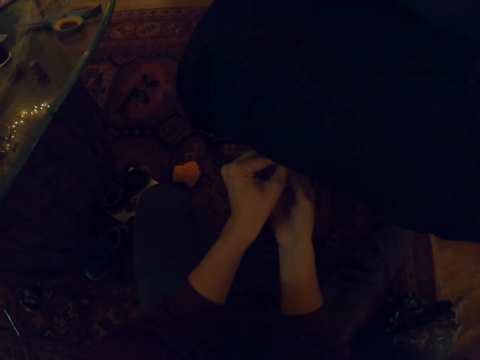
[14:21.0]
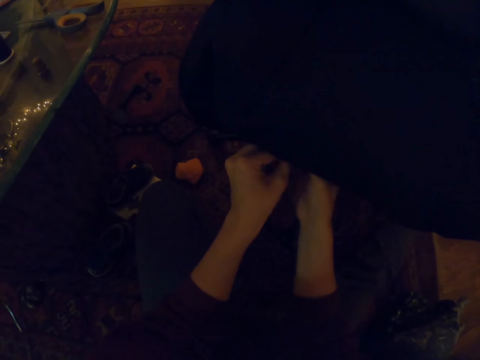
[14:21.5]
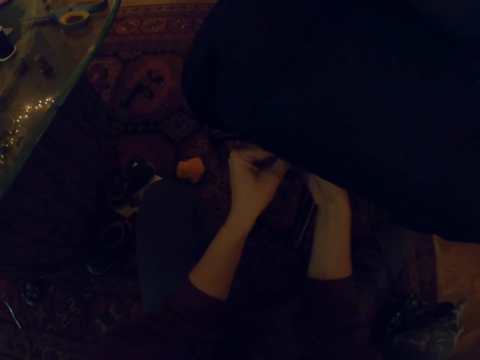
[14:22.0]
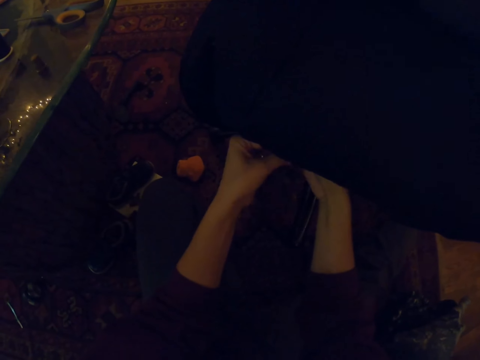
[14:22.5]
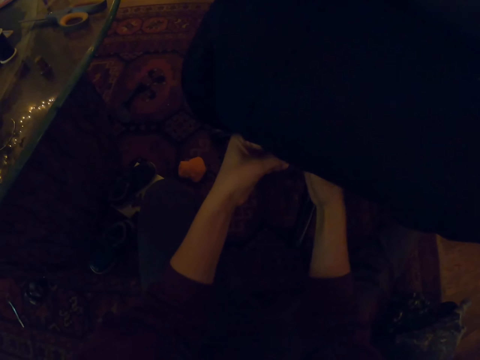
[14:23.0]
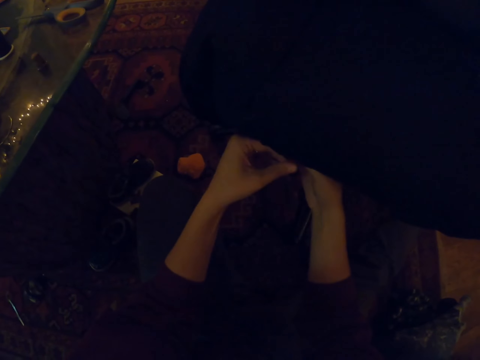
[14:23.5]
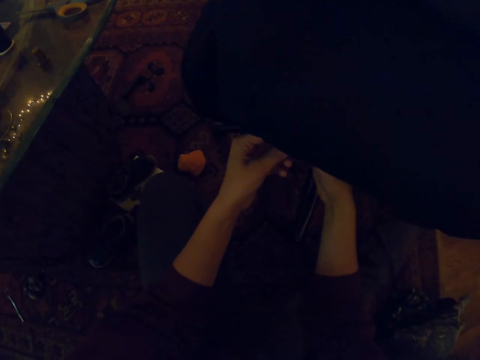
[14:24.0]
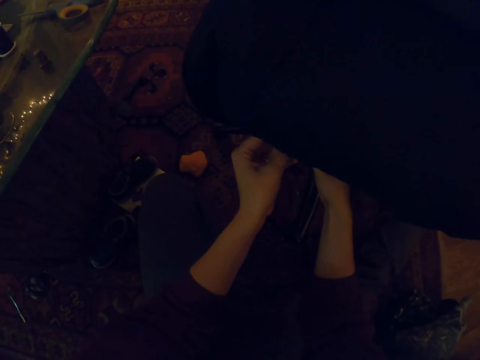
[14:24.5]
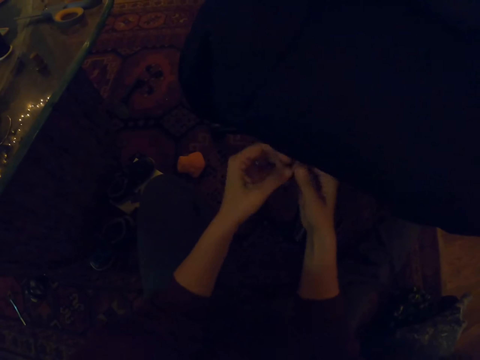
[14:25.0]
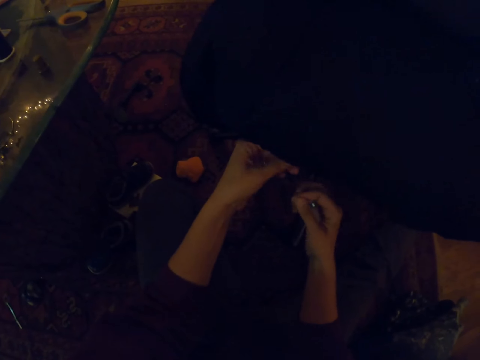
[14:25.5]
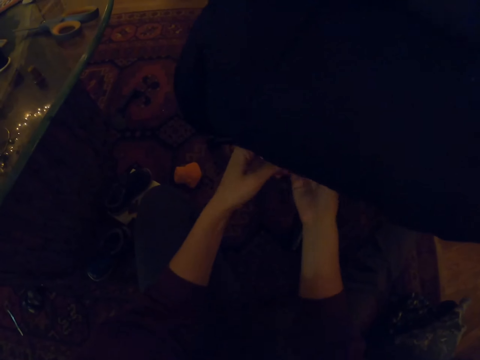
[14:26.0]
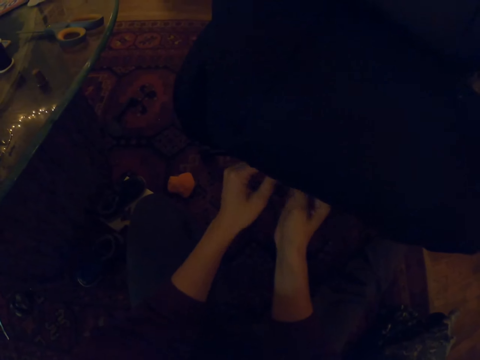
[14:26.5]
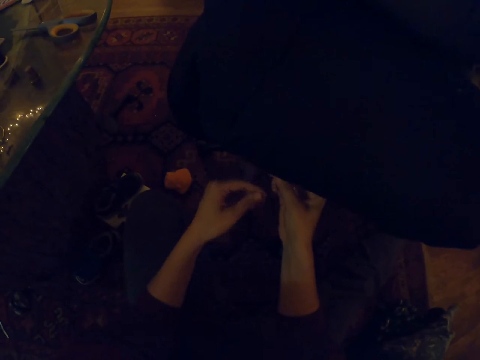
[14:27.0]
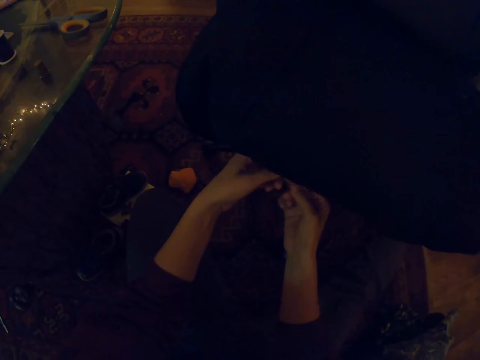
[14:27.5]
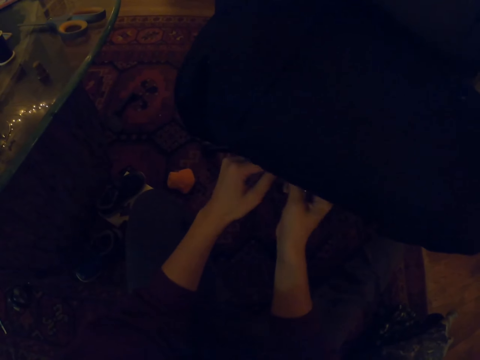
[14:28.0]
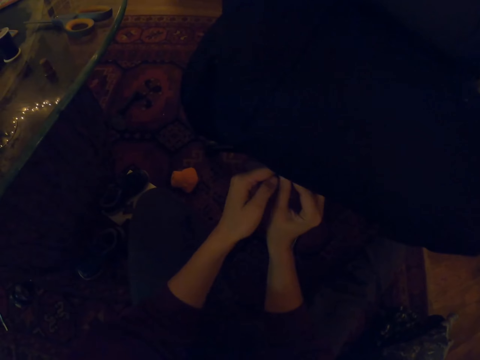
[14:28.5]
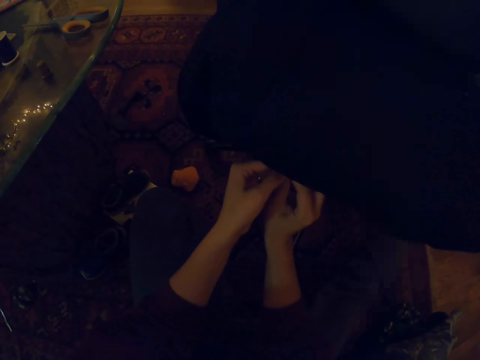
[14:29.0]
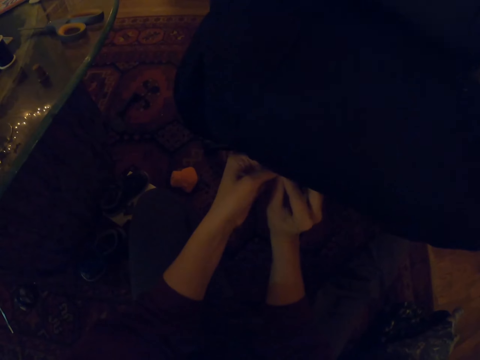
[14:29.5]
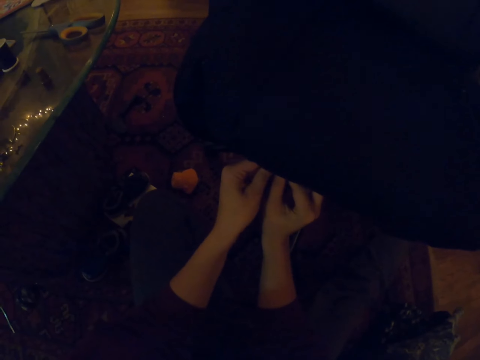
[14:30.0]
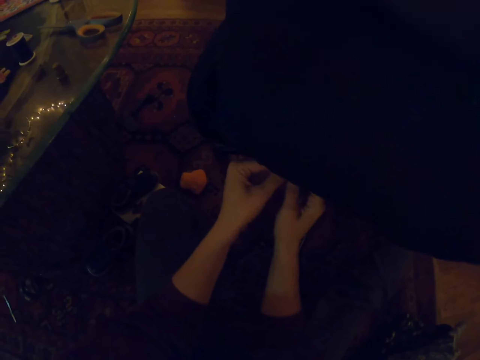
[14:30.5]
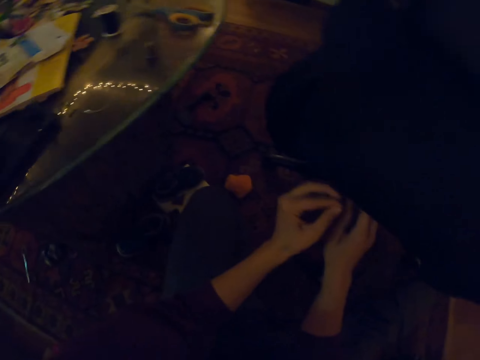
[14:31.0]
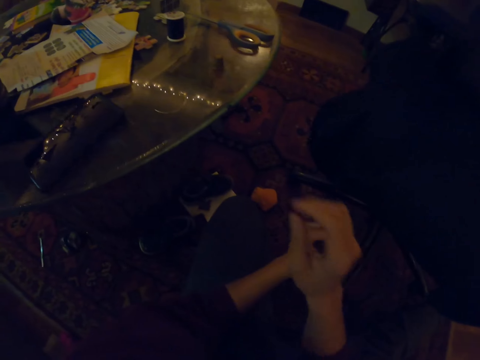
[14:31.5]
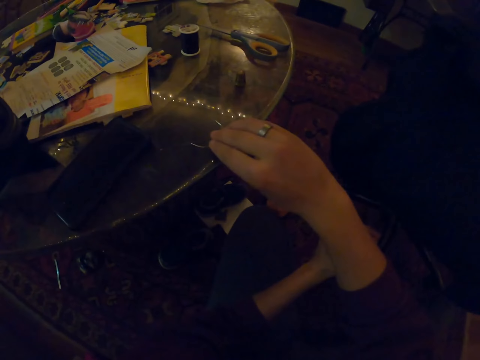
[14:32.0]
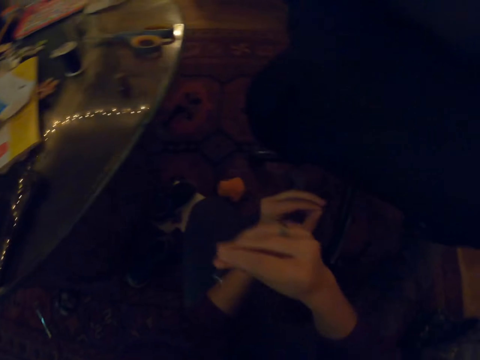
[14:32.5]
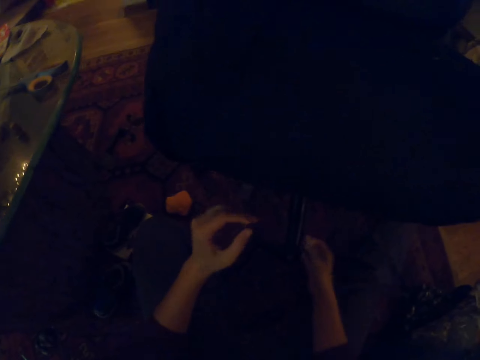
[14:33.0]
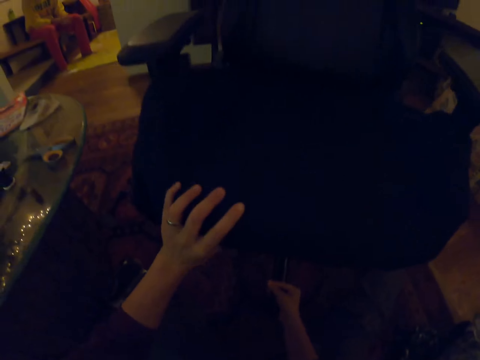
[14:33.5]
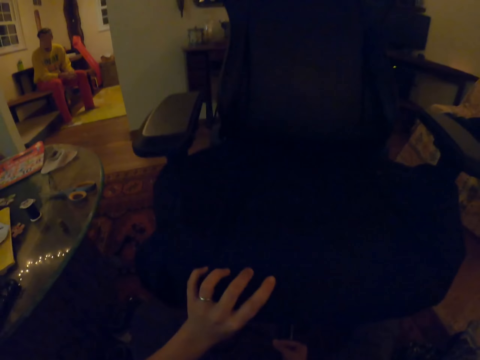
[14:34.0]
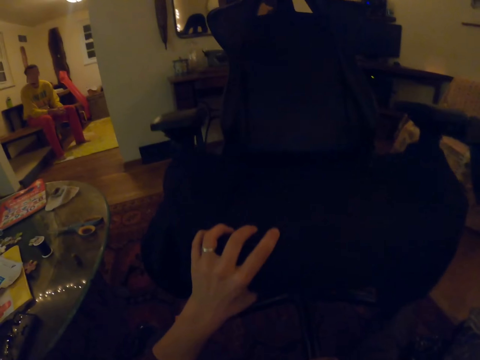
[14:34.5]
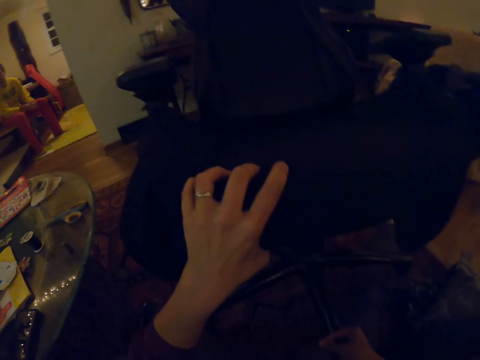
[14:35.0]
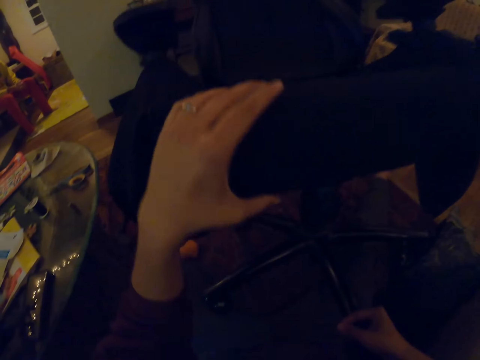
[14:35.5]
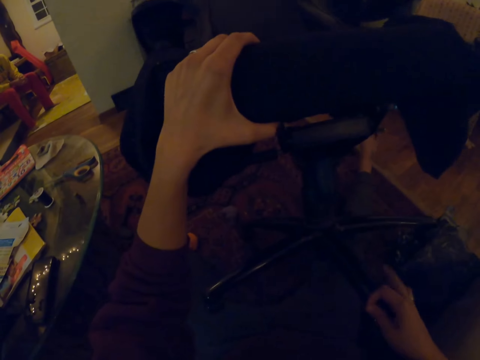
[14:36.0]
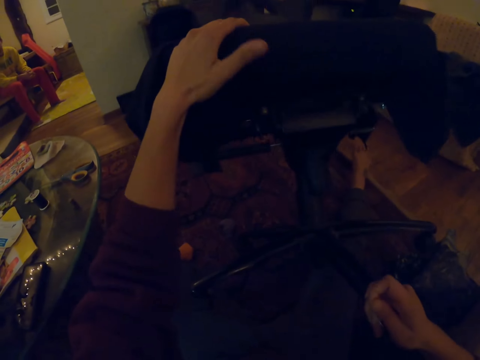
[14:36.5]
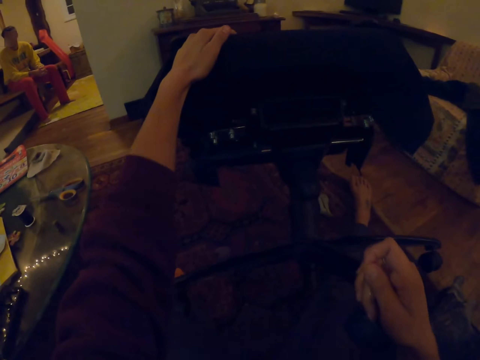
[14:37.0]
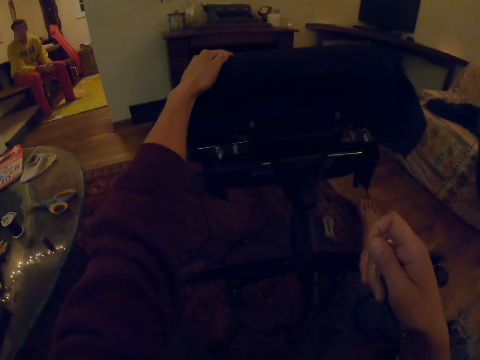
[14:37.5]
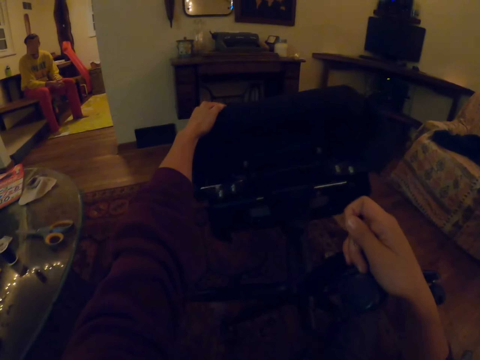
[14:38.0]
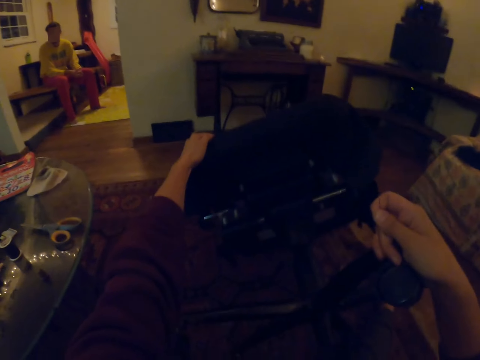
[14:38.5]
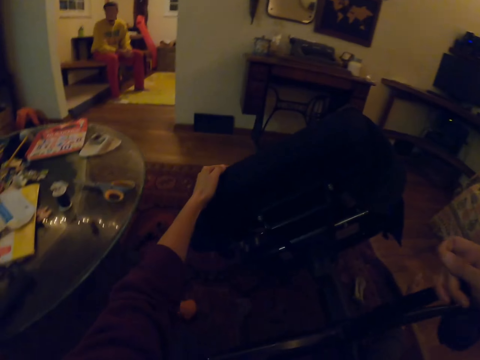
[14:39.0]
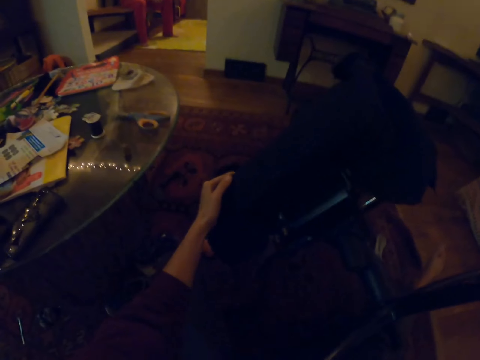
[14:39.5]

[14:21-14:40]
The camera wearer ties a knot on the thread. They pick up the needle. A man looks around. The camera wearer adjusts the seat. They lay the chair down and push the seat down.

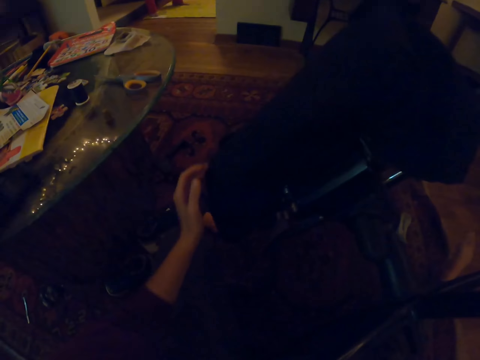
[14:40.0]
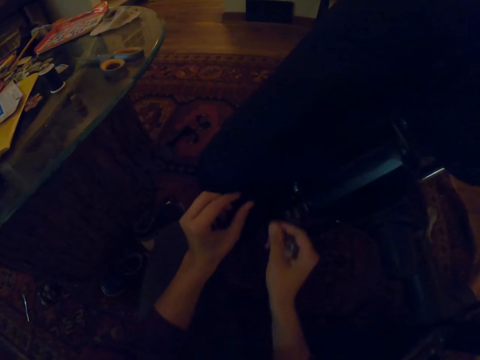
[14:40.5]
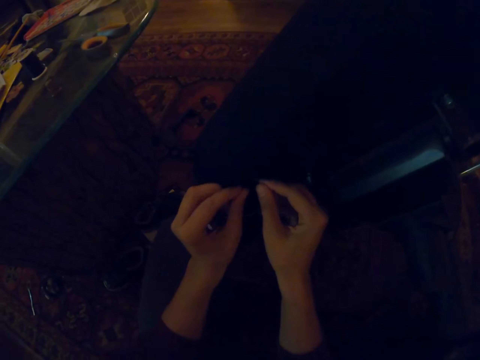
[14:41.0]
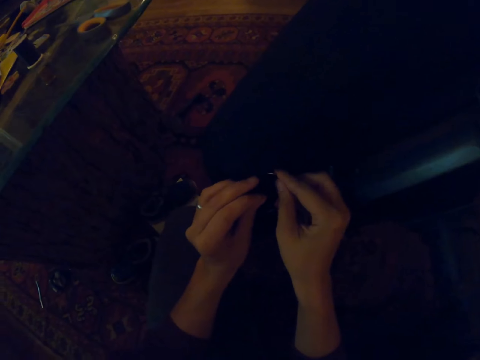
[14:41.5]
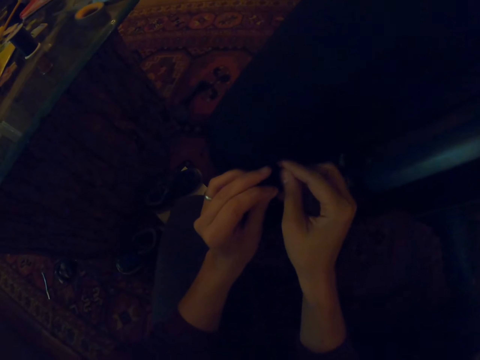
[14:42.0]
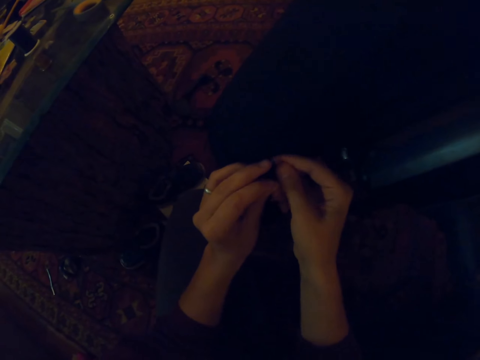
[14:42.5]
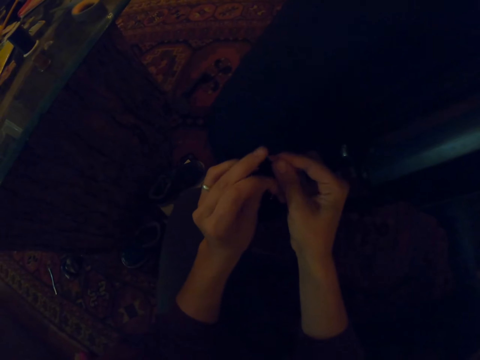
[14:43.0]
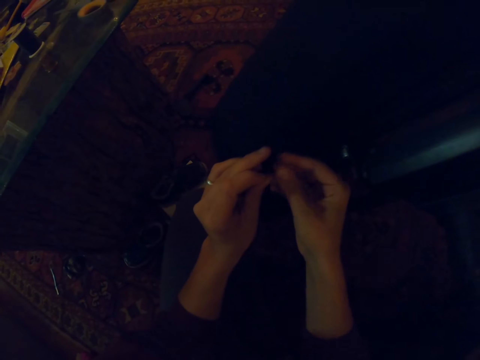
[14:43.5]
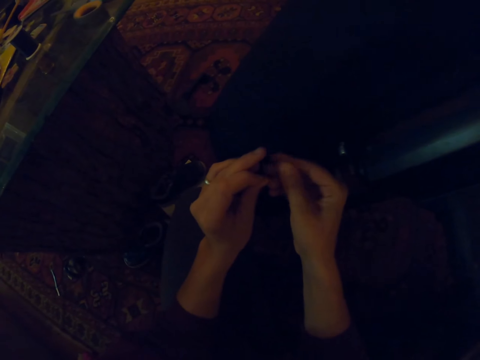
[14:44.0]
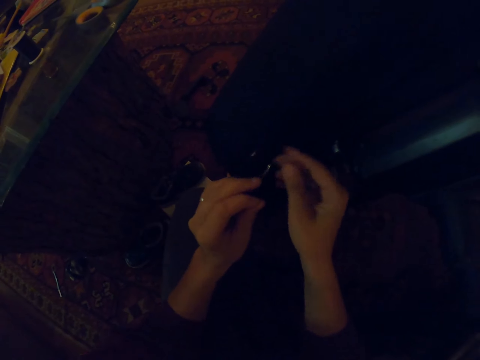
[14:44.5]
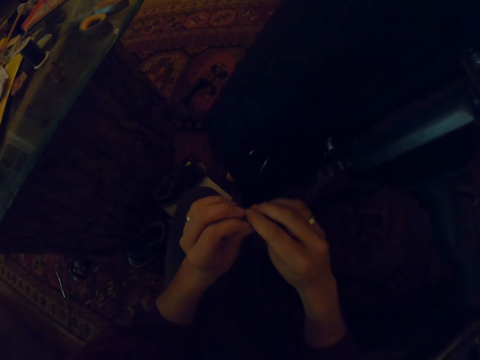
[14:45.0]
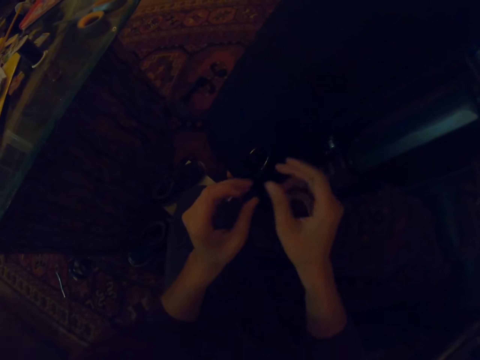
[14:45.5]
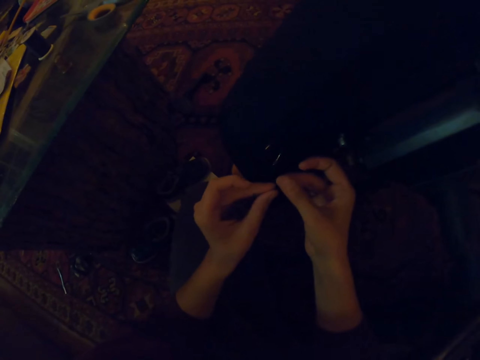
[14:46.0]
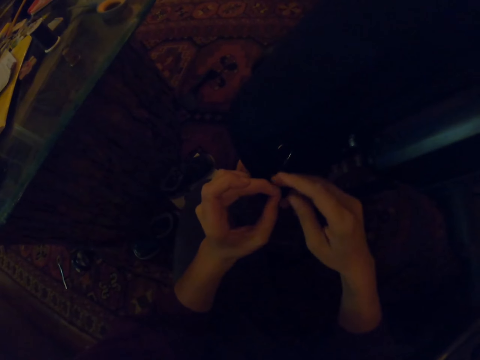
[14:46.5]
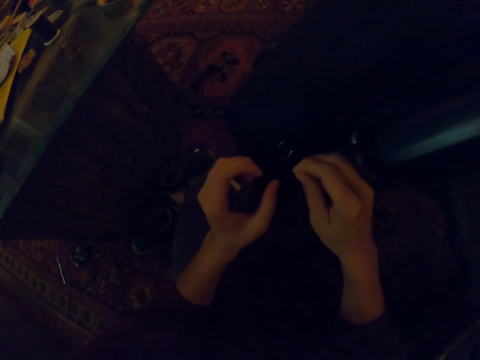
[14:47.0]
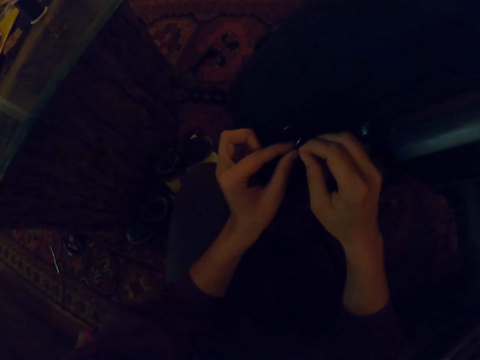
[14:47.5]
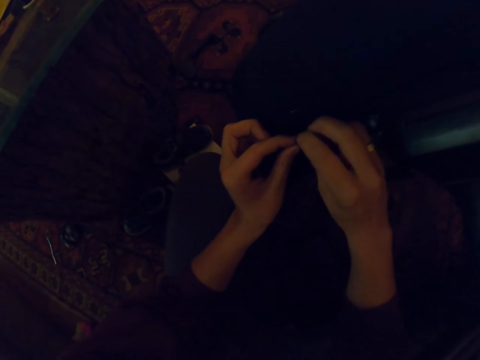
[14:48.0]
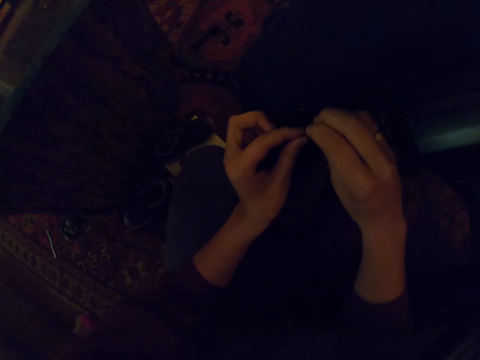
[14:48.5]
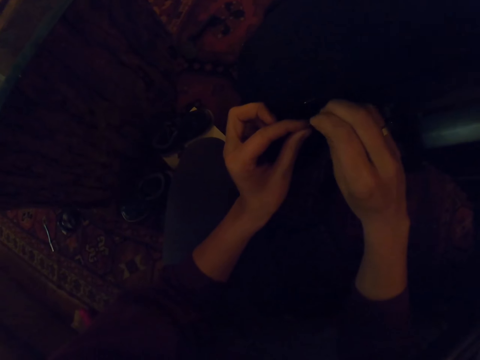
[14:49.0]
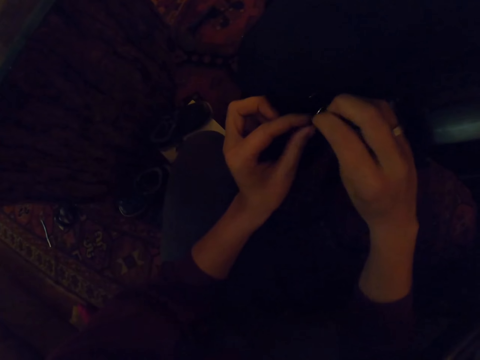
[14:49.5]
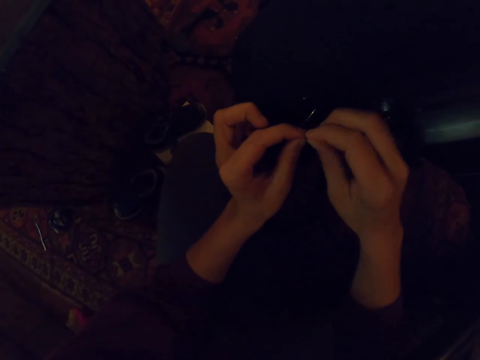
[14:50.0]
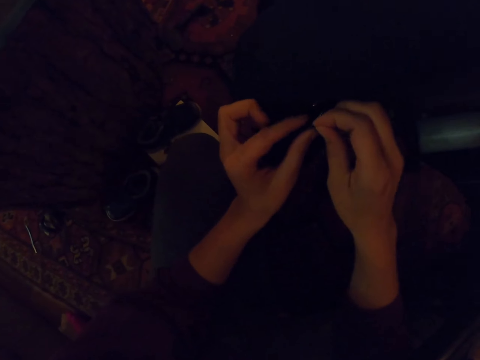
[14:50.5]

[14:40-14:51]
The camera wearer stitches the chair. They put the needle on the seat. They put the thread in the needle.
